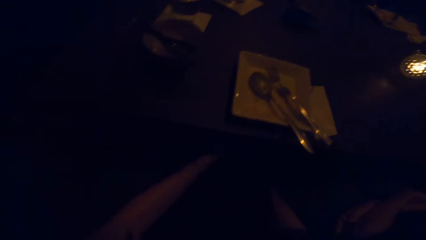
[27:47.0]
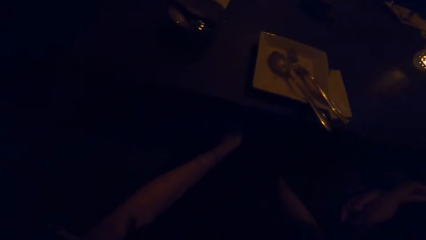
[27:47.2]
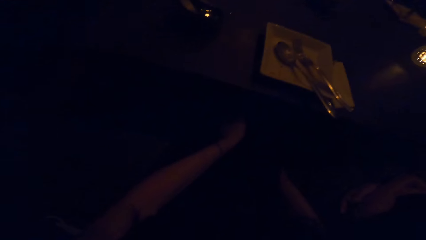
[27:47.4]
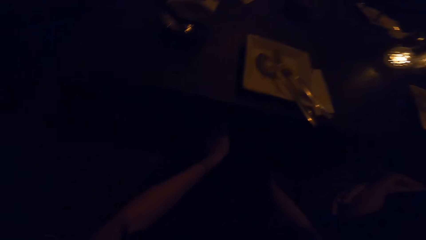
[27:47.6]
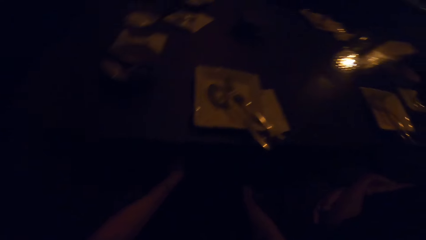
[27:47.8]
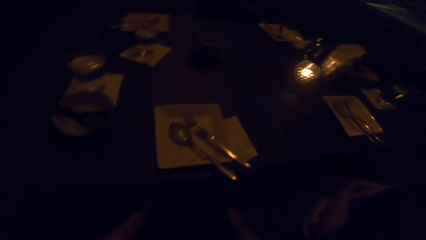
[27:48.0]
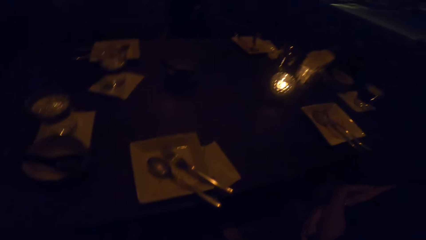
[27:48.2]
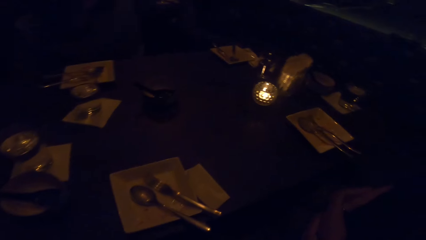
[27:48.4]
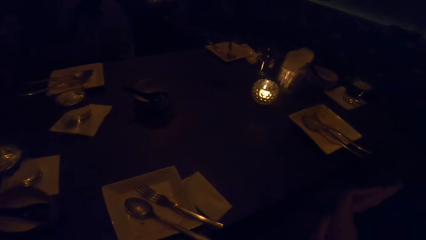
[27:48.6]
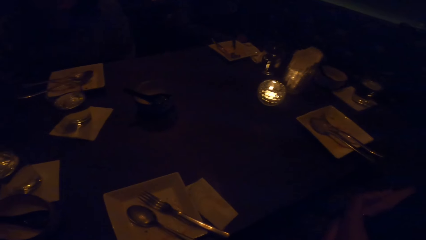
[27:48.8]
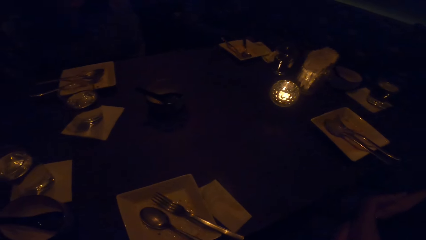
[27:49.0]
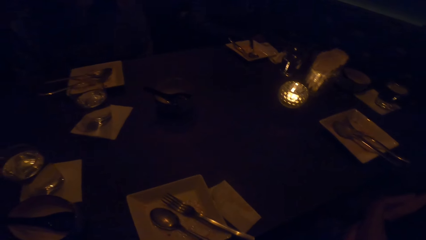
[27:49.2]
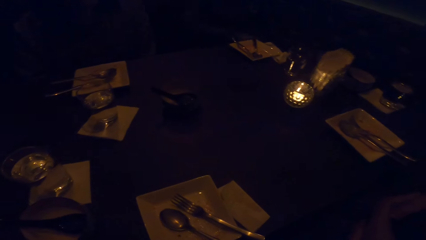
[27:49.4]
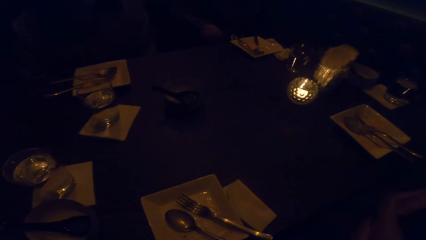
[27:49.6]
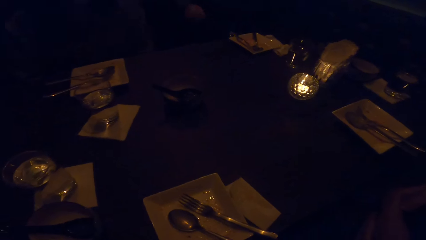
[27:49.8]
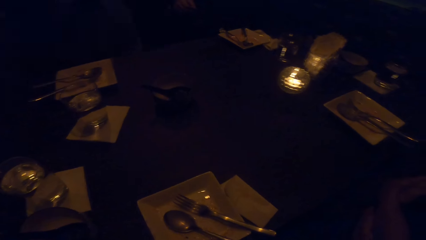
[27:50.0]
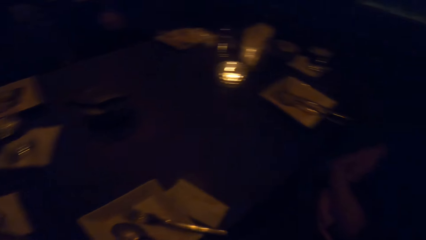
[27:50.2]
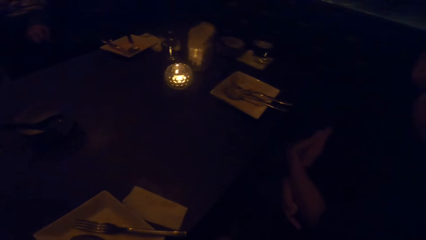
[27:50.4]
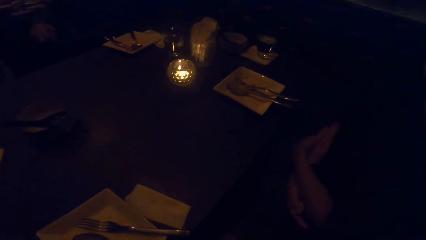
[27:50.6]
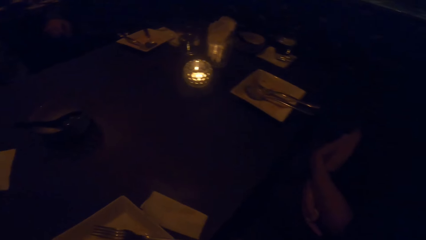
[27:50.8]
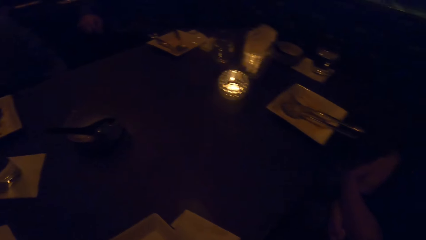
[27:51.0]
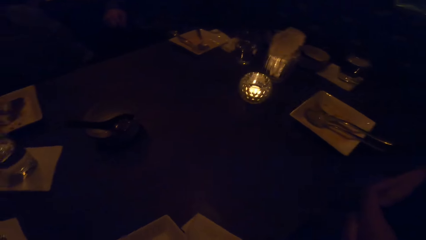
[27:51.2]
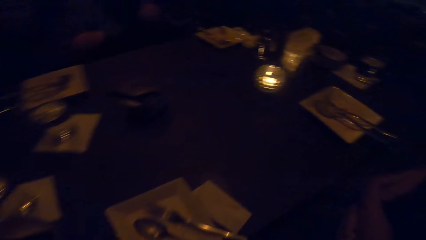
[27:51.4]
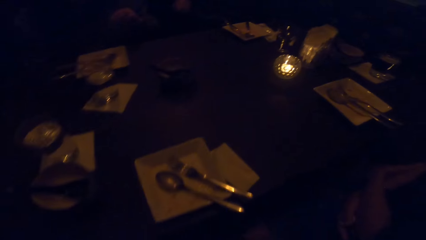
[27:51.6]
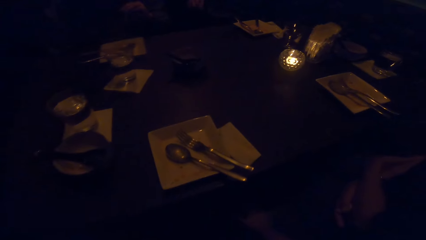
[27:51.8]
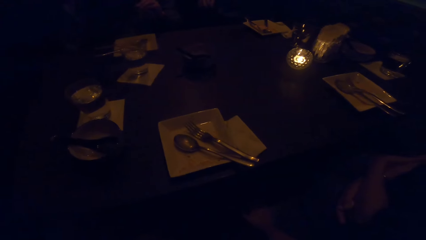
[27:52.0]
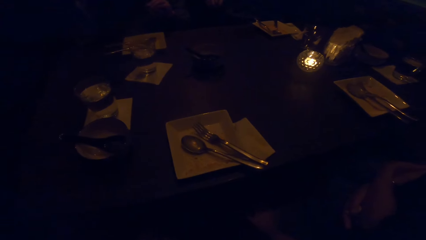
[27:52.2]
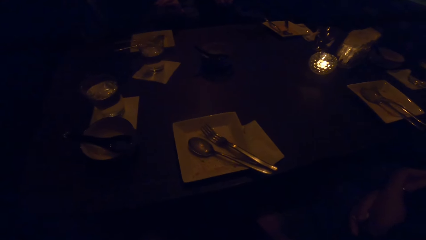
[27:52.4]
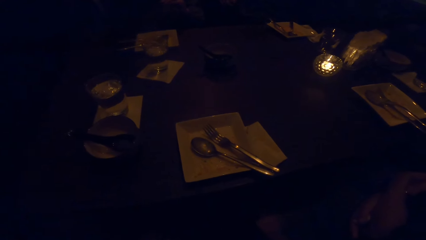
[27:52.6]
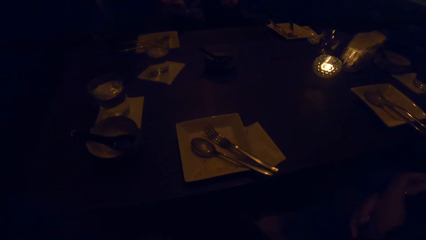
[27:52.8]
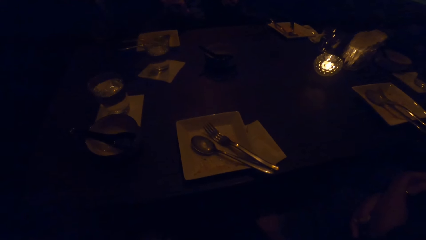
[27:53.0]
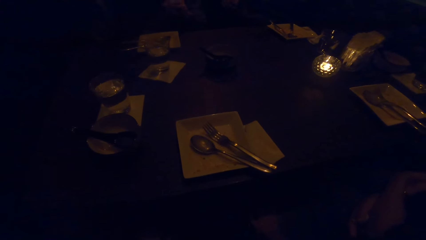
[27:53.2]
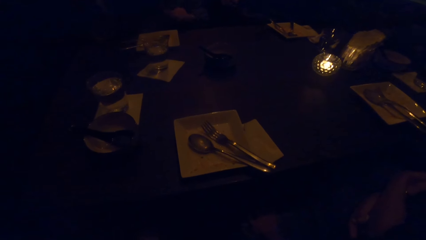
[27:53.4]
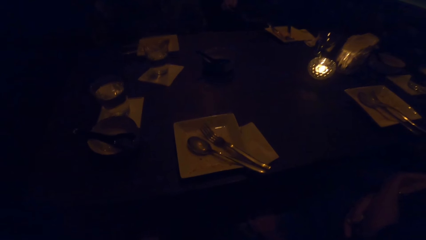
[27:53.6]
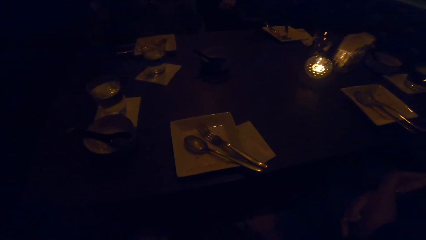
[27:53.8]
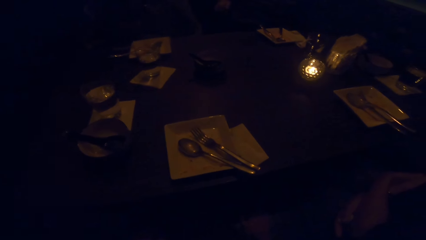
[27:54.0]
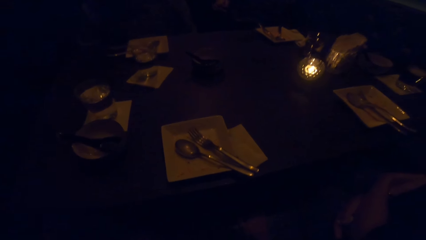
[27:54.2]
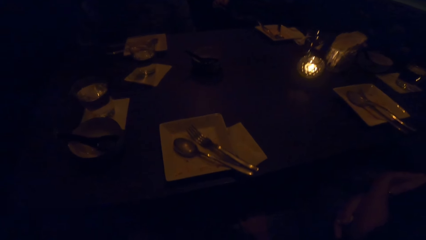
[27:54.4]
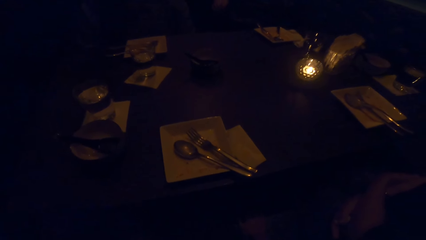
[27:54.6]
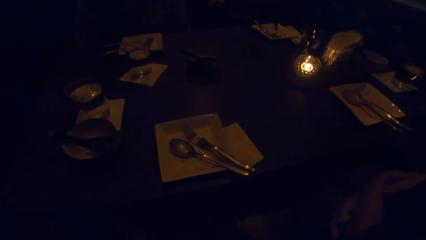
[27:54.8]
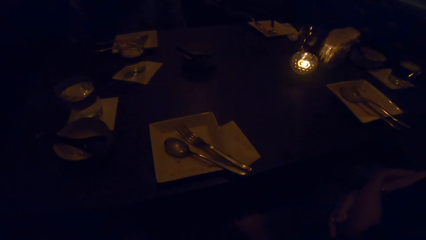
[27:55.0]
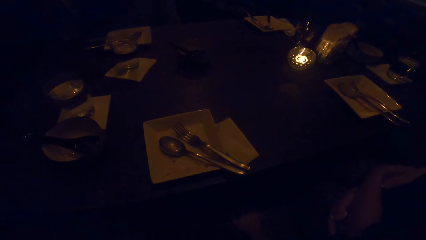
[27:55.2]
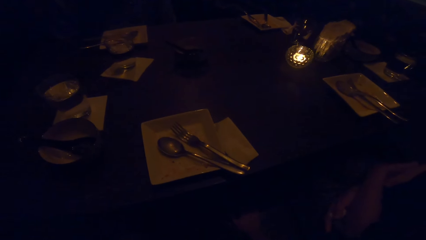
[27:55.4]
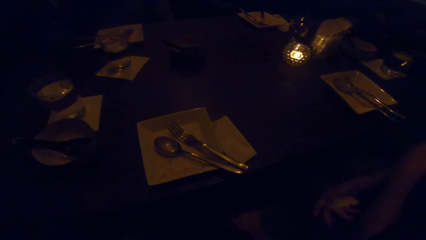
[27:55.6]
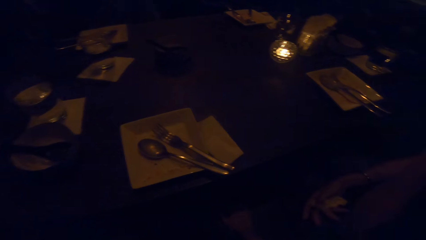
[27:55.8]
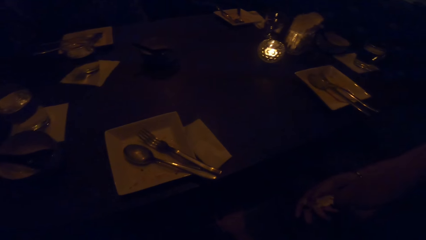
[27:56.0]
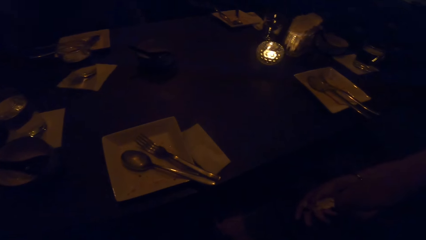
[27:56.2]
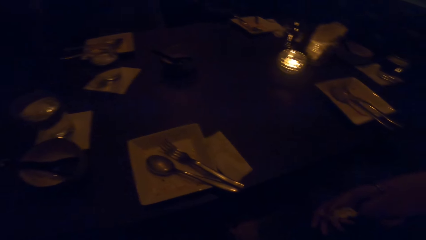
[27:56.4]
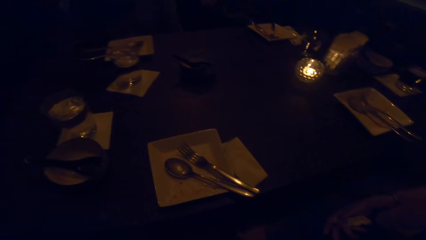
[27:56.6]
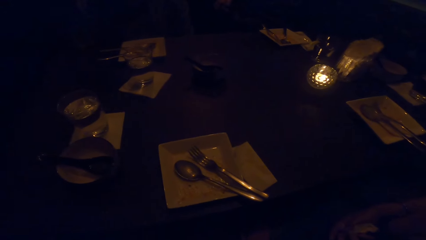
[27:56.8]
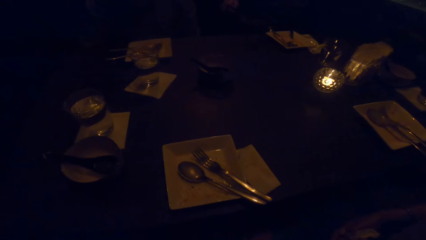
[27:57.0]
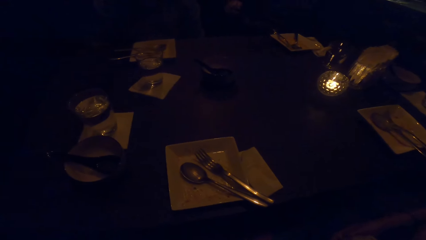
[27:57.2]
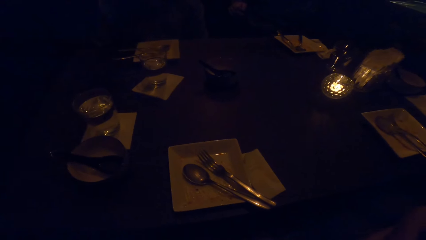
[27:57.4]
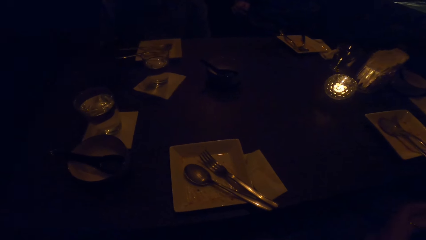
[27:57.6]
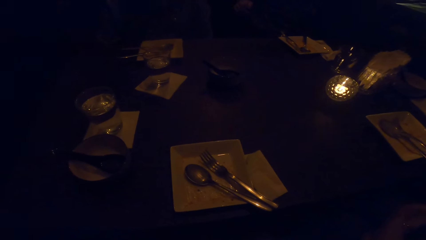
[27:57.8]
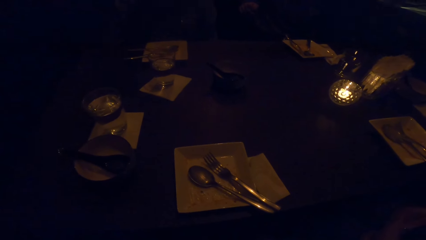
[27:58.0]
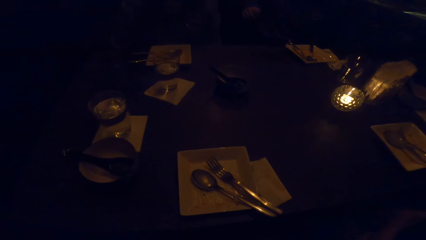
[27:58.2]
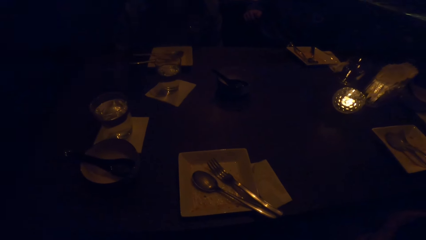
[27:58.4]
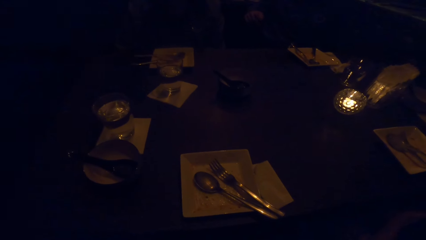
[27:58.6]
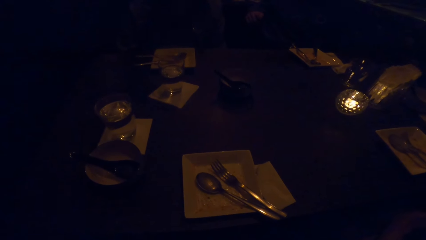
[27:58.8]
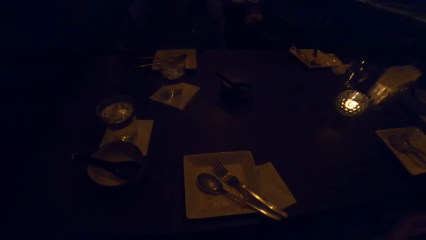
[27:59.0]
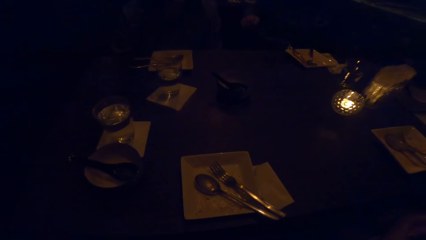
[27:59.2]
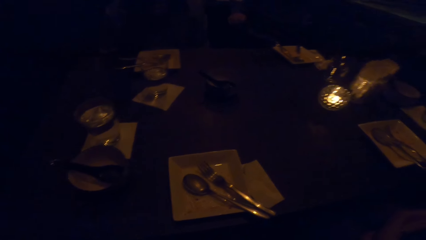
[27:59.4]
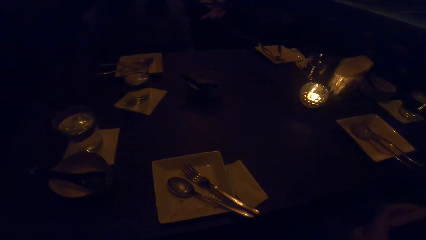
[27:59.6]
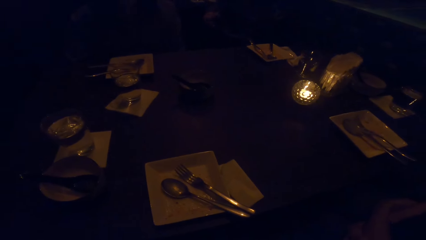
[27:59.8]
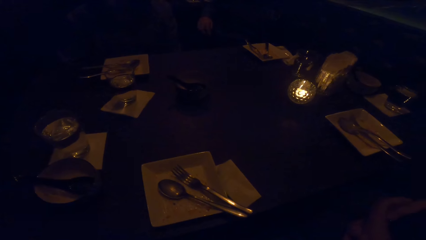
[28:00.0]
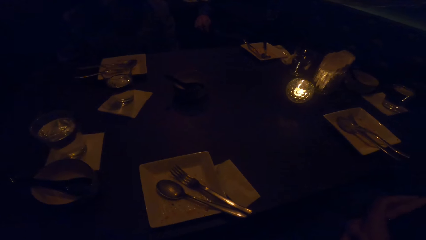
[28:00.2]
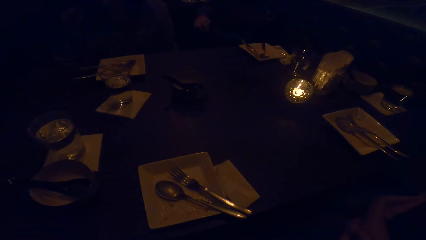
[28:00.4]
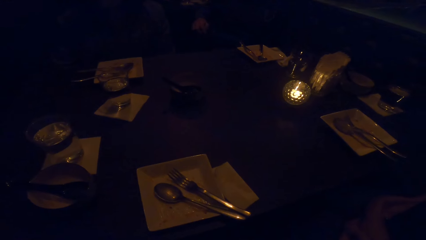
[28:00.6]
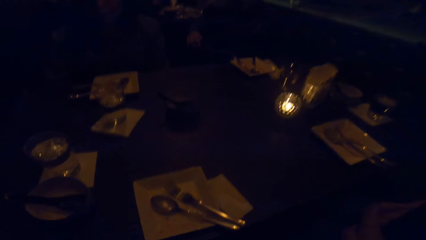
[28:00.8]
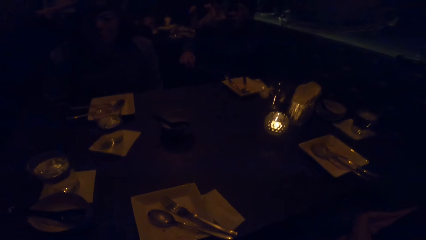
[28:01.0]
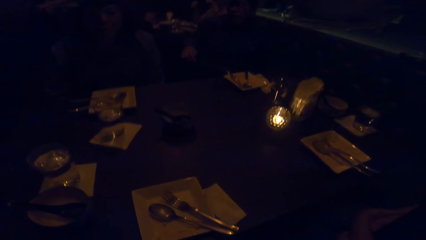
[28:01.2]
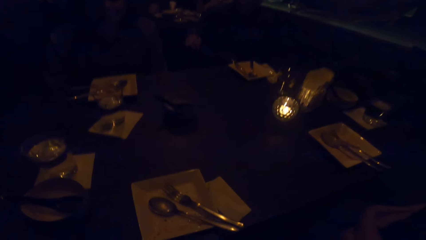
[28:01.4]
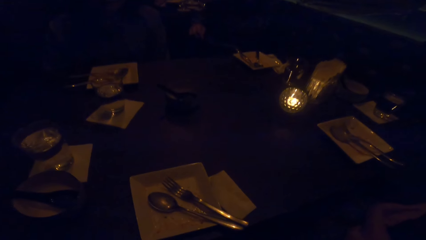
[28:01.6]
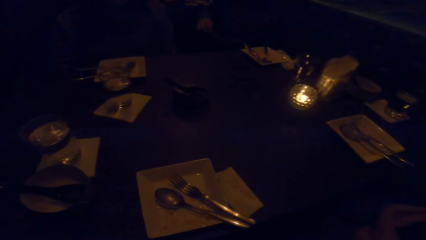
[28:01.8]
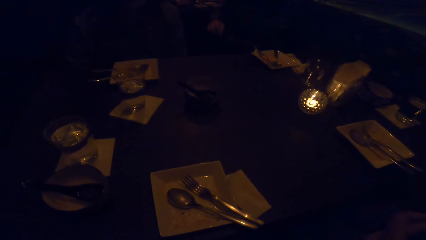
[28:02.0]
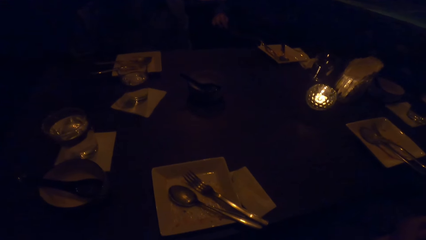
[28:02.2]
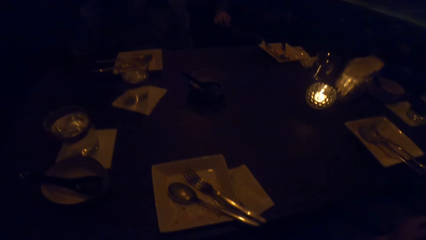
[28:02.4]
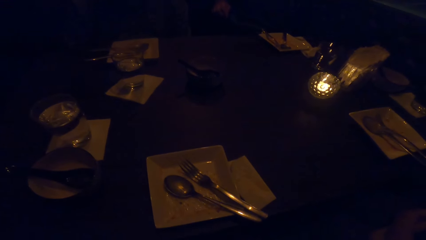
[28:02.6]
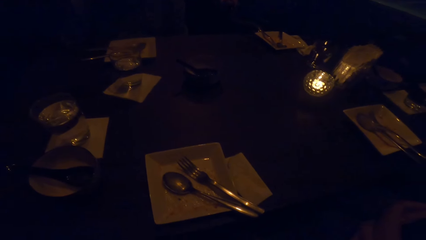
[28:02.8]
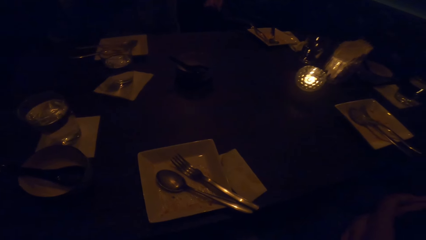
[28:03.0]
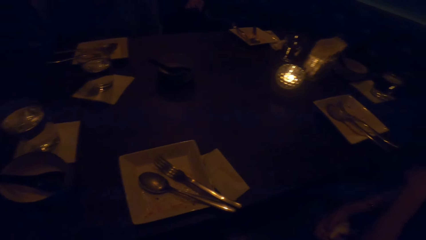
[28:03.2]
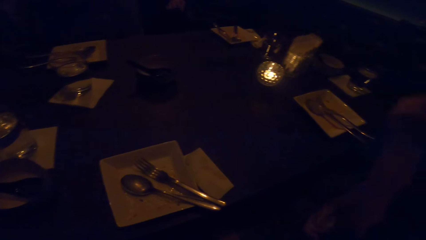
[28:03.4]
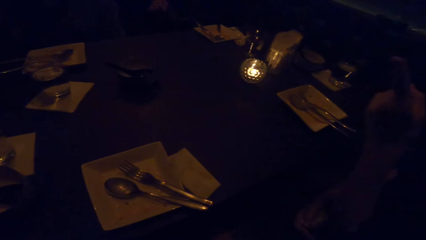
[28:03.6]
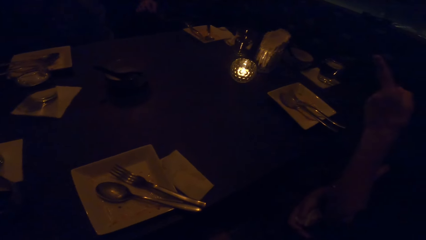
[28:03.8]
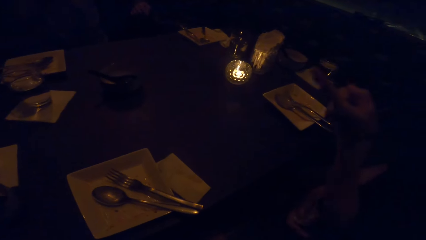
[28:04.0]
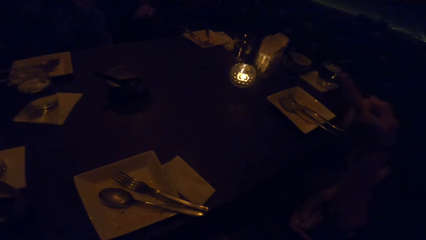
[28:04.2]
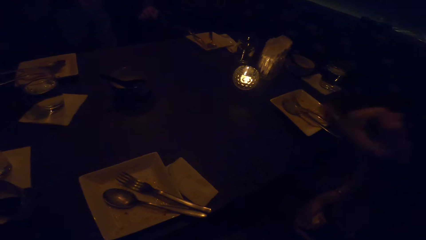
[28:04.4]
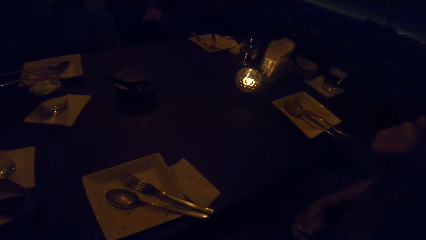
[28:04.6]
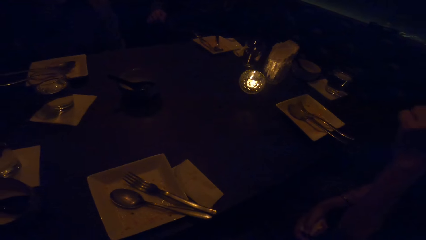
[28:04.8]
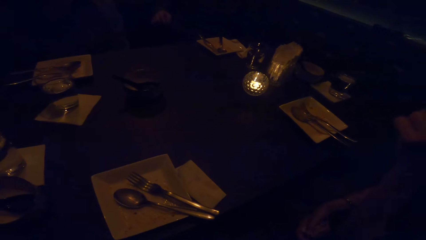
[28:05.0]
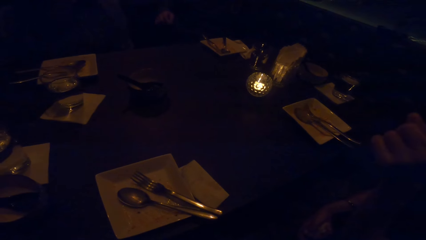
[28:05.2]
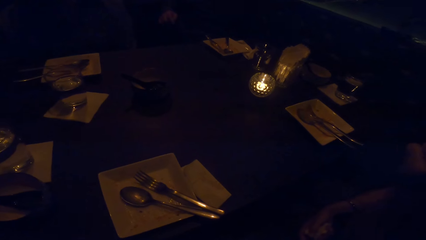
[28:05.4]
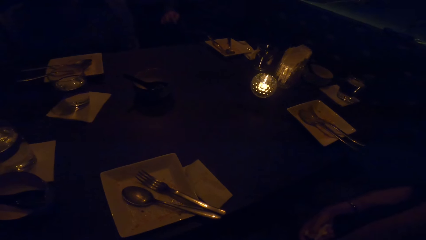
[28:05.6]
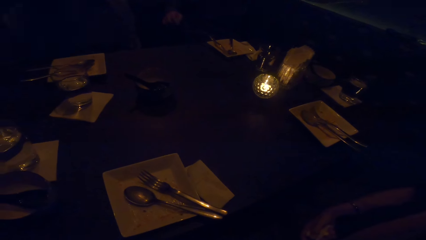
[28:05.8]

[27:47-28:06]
The camera wearer holds his legs with his hands. He gestures with his right hand.
